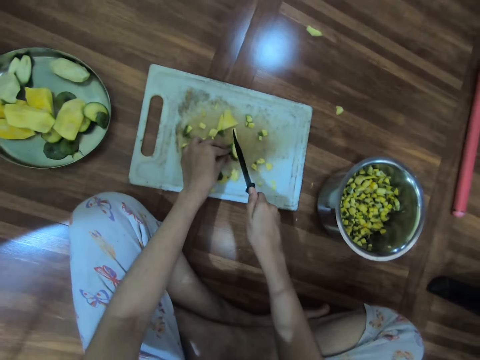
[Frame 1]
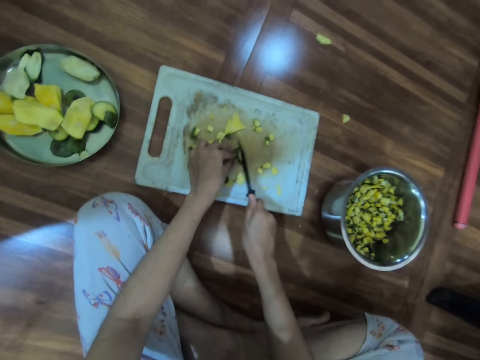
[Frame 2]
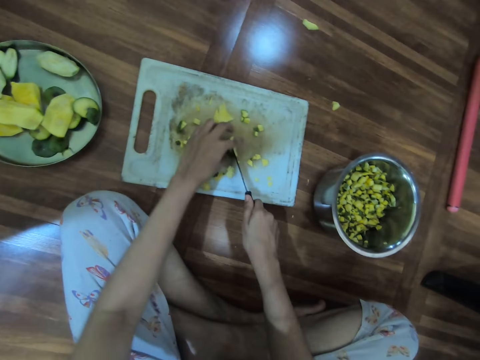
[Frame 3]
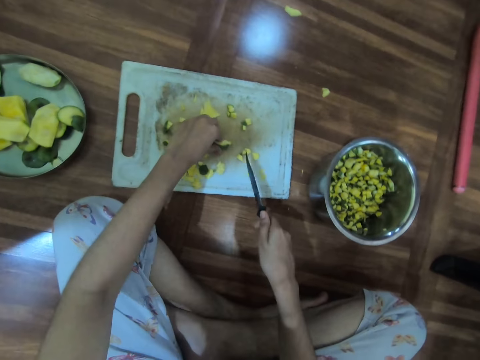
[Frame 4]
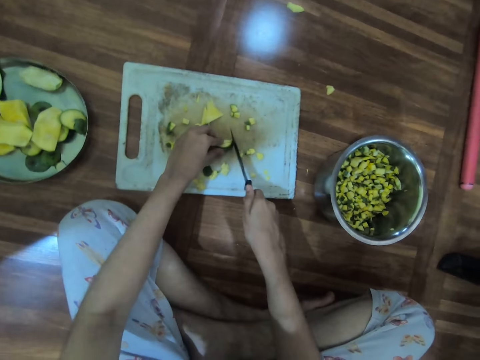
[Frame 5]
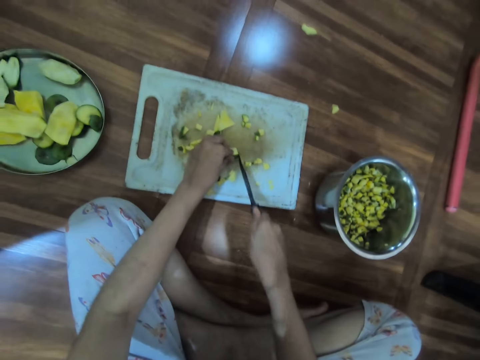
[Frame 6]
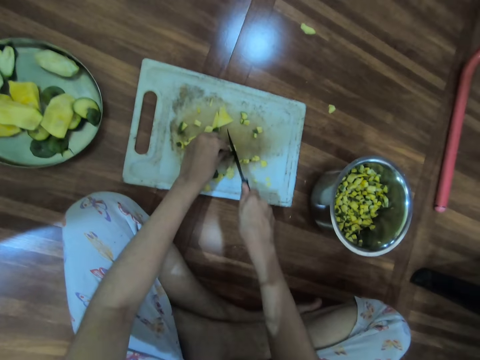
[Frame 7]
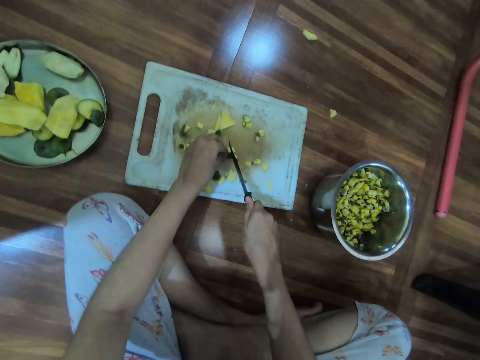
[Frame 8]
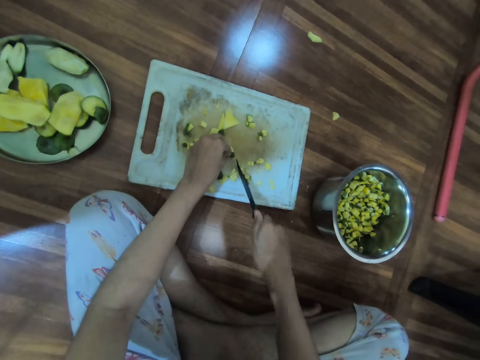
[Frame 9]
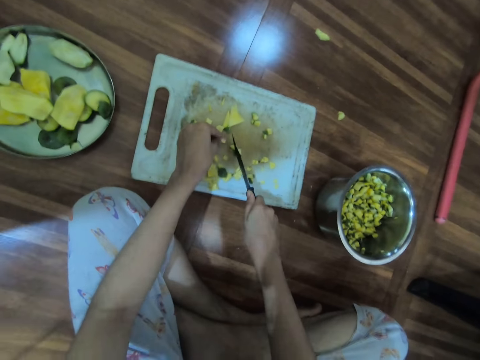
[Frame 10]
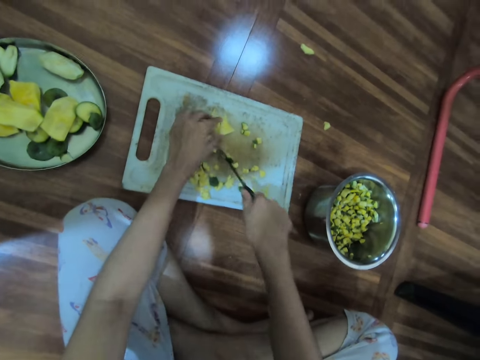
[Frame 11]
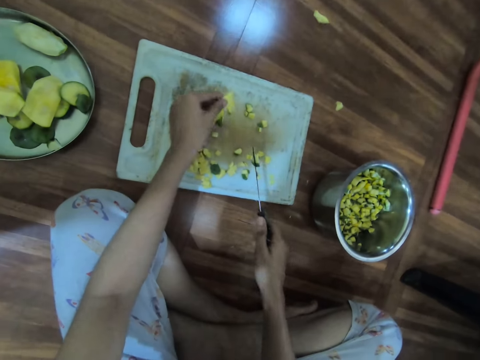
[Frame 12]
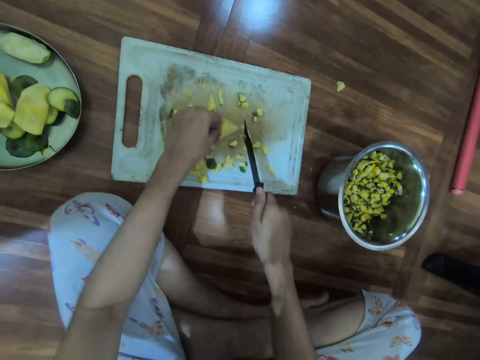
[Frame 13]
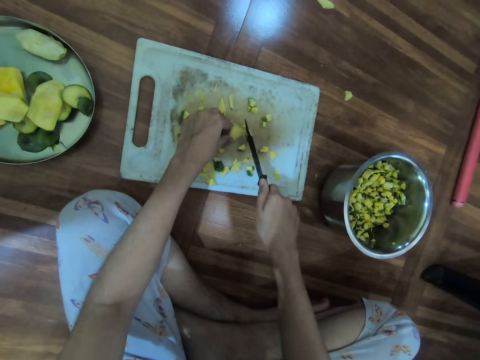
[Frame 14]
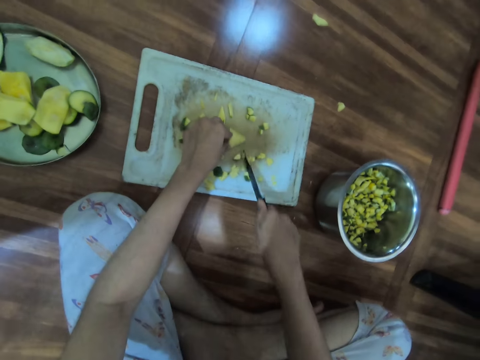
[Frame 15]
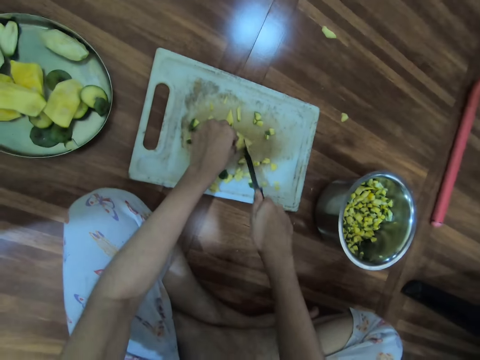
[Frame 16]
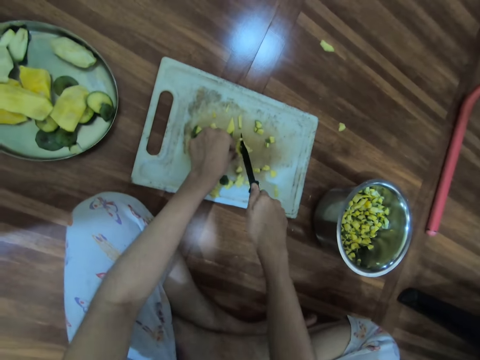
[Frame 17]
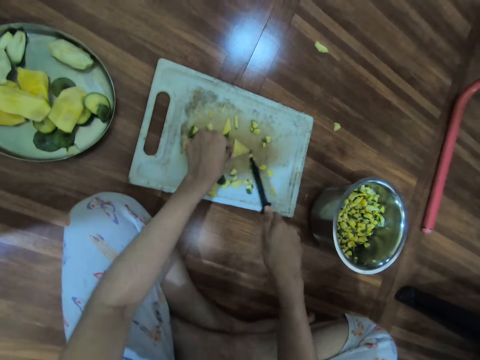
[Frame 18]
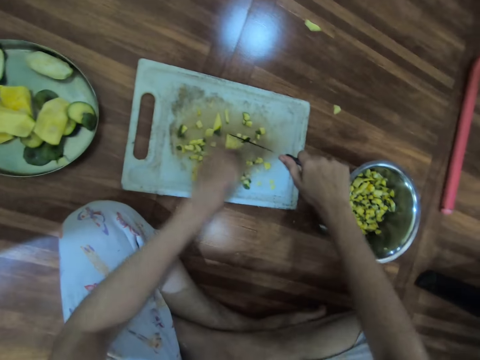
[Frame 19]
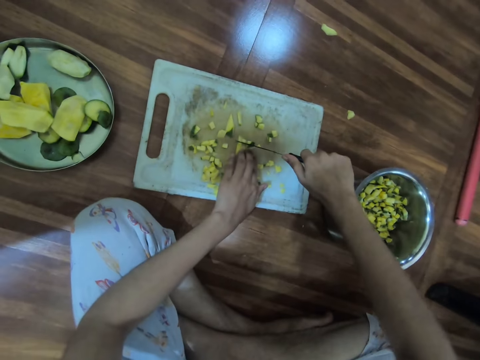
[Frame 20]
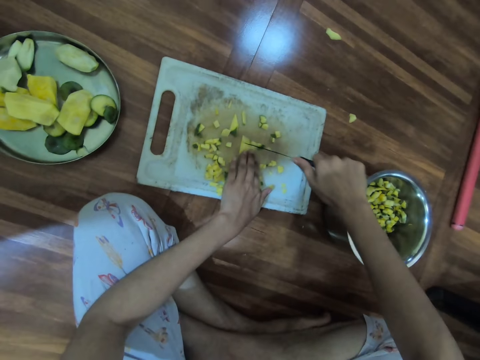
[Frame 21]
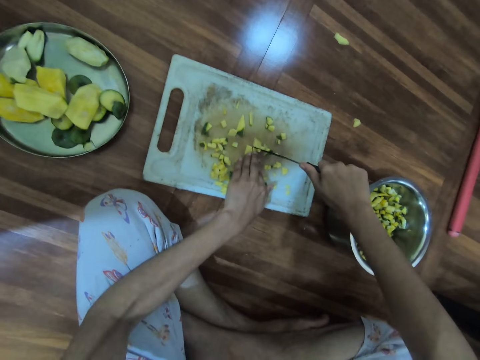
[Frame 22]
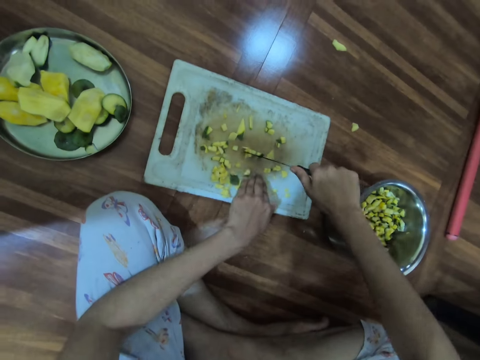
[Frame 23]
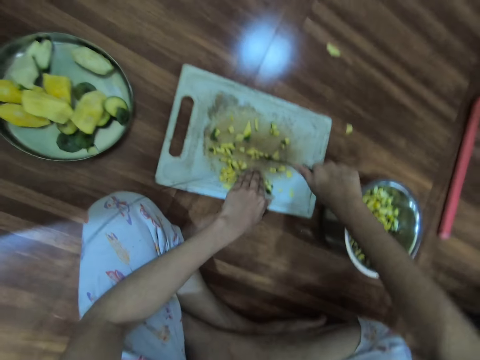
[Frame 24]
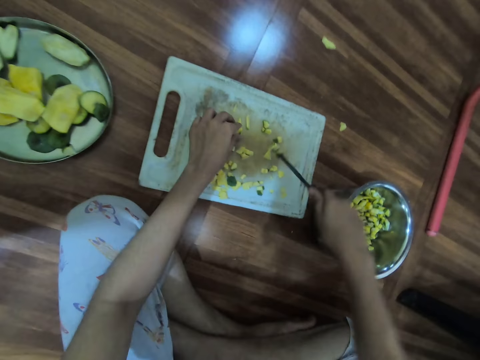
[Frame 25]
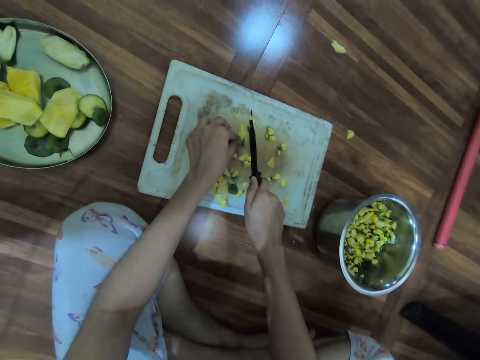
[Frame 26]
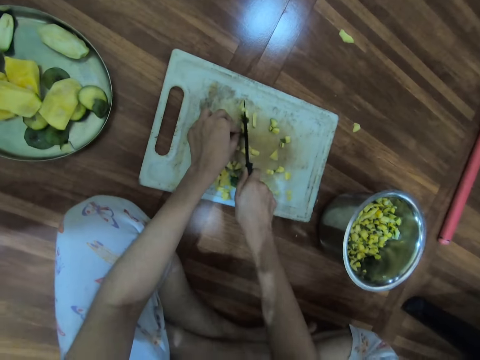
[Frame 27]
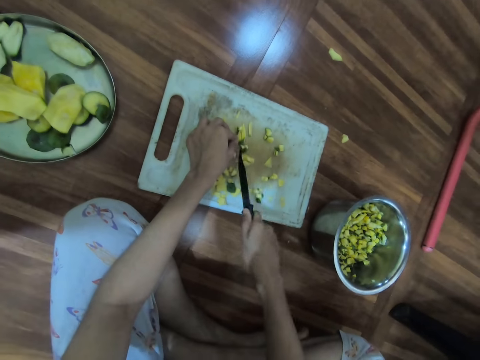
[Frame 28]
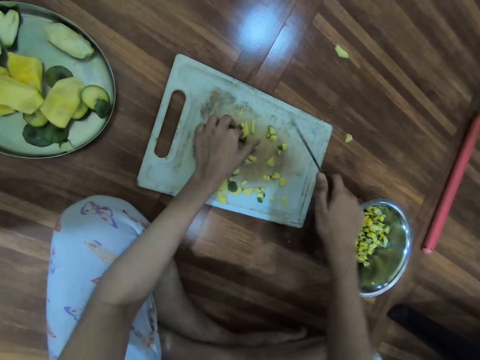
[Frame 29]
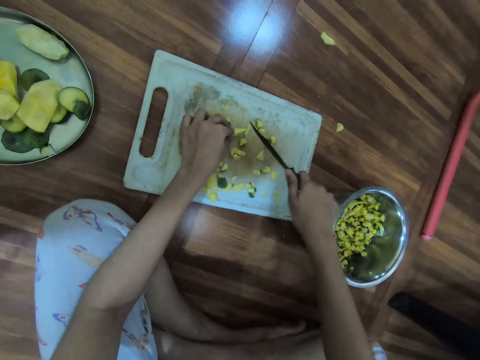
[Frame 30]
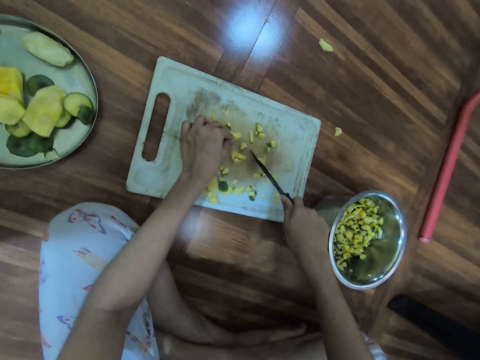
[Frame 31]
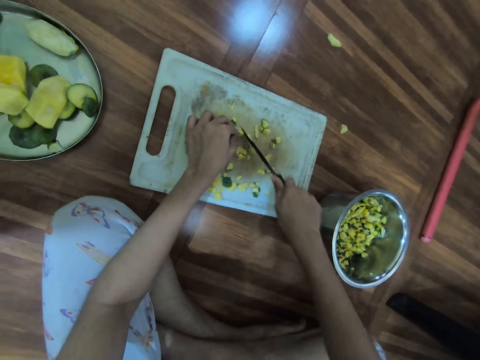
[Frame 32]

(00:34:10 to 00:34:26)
The camera wearer moves the pieces of mango on the chopping board with her left hand. She cuts the piece of mango on the chopping board with the knife in her right hand. She cuts the piece of mango again.

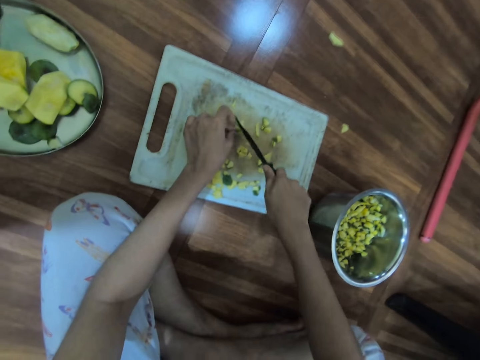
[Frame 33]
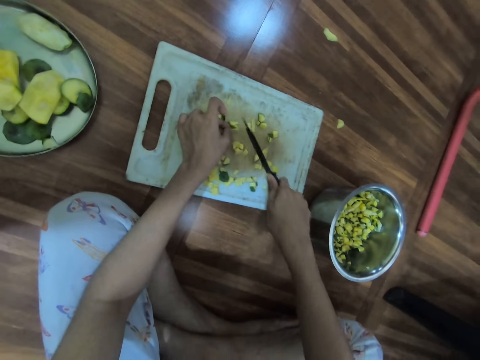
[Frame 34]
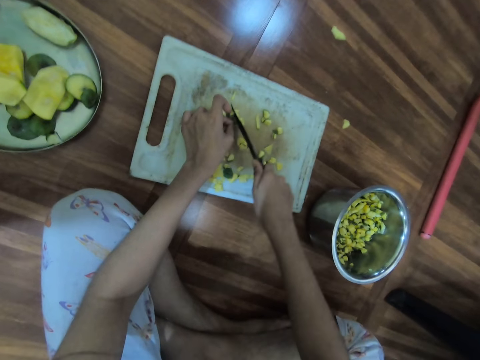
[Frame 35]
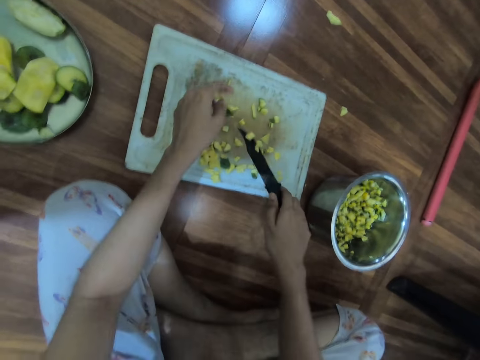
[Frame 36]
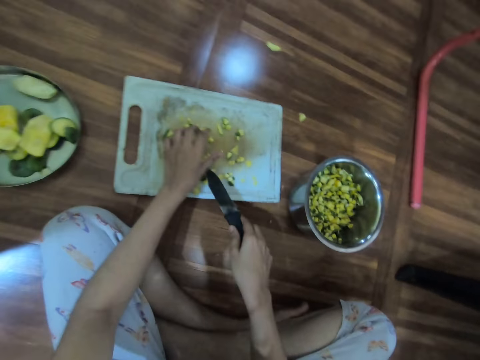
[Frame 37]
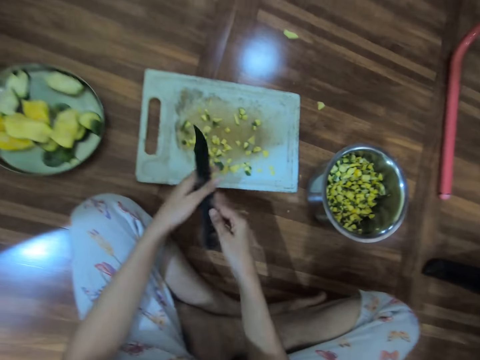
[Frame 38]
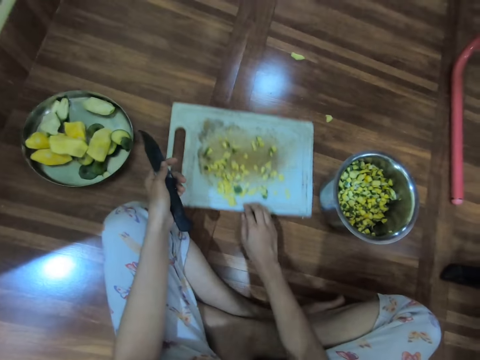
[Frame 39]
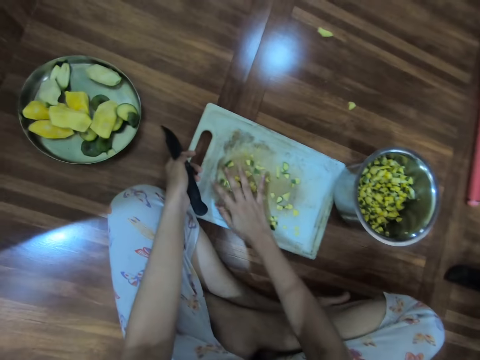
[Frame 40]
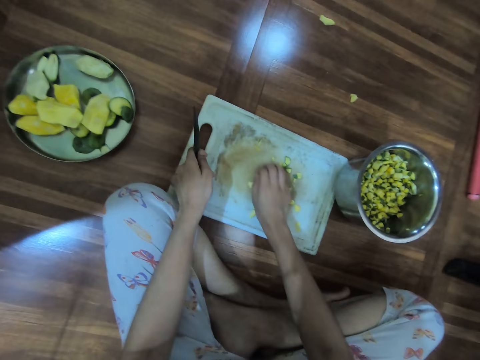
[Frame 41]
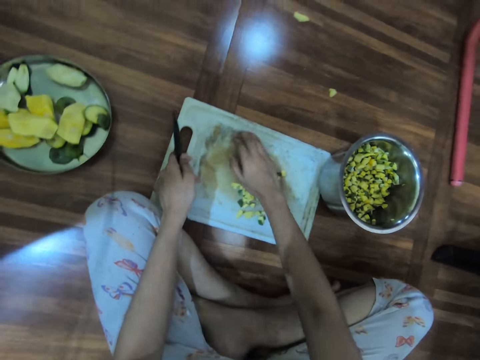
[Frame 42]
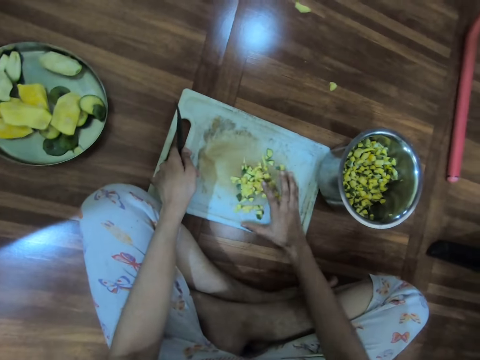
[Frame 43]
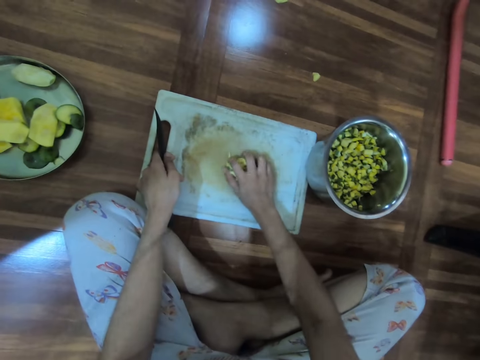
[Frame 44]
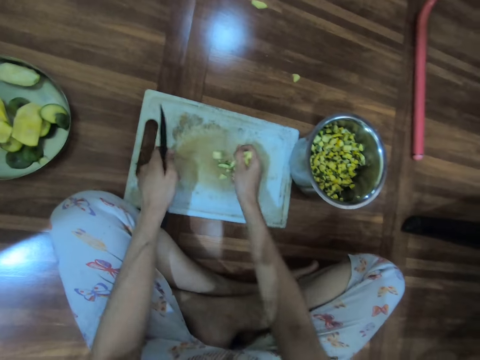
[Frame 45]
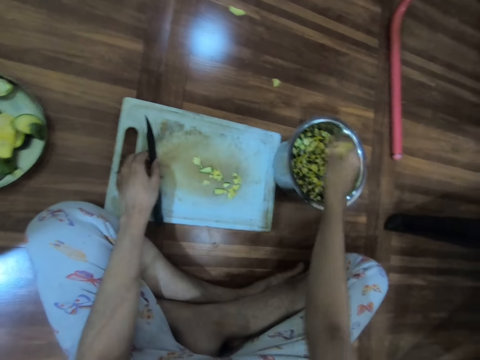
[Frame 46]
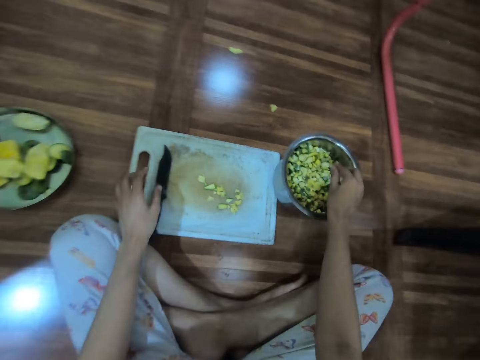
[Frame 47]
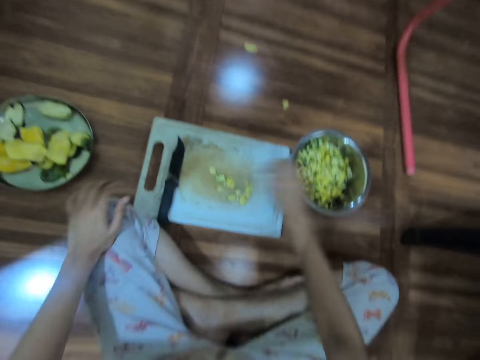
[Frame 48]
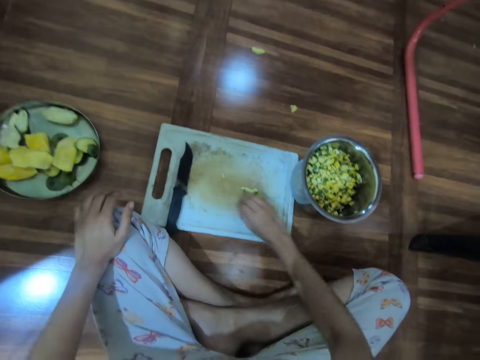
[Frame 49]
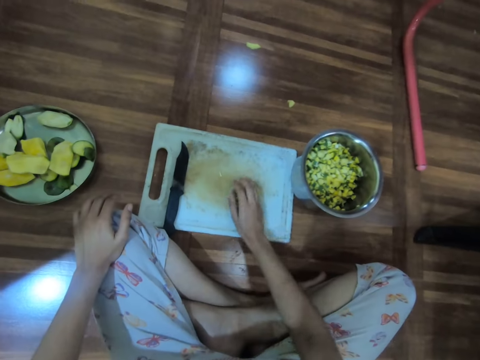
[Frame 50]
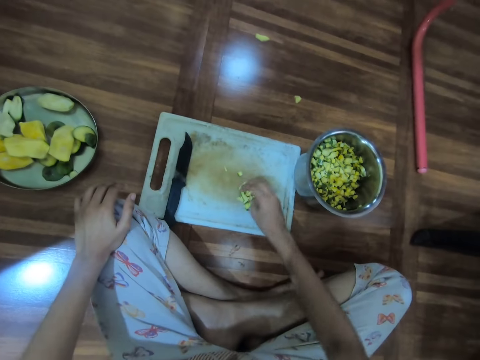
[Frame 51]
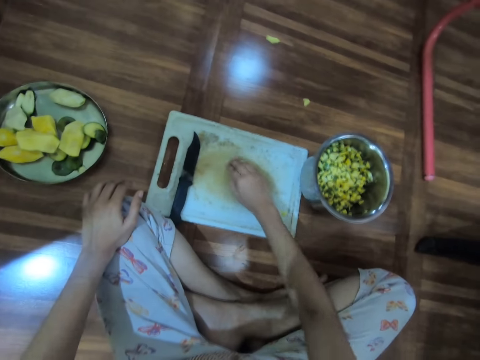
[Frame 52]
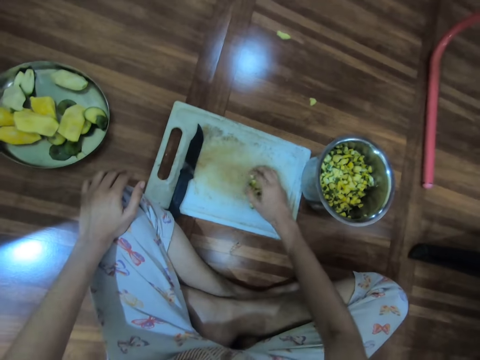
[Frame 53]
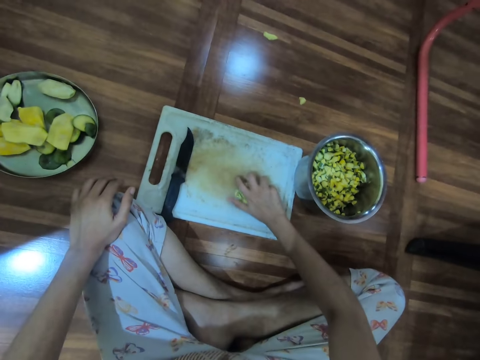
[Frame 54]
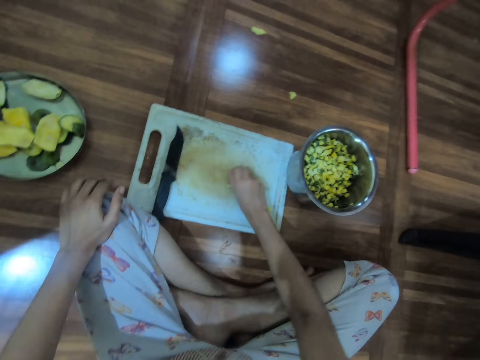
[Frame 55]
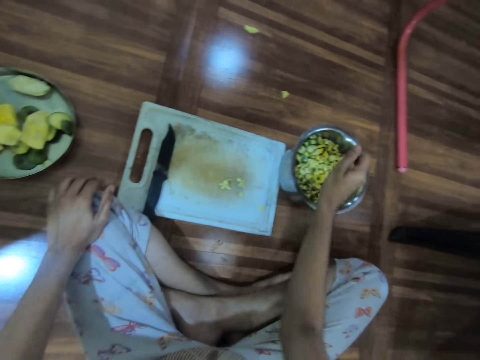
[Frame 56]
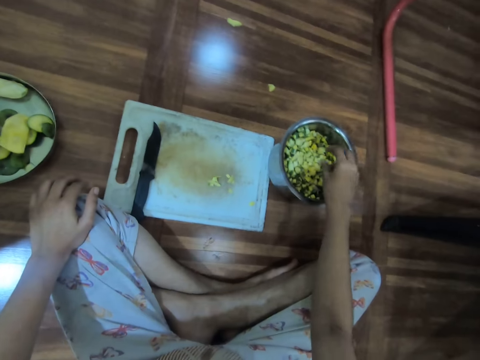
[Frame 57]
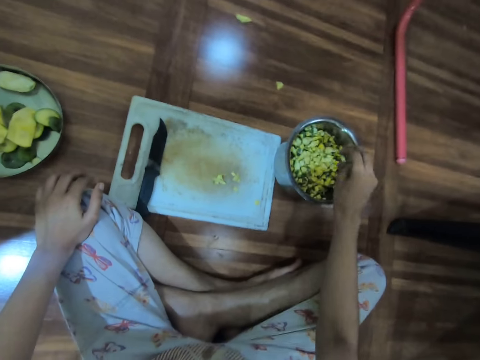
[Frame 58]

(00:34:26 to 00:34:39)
The camera wearer slides the pieces of mango from the knife in her right hand onto the chopping board with her left hand. She passes the knife from her right hand to her left hand. She moves the chopping board on the floor with her right hand. She gathers the pieces of mango on the chopping board with her right hand. She packs the pieces of mango from the chopping board with her right hand. She drops the pieces of mango in the stainless steel bowl on the floor with her right hand. She drops the knife on the chopping board with her left hand. She packs the pieces of mango from the chopping board with her right hand. She drops the pieces of mango in the bowl on the floor with her right hand.
